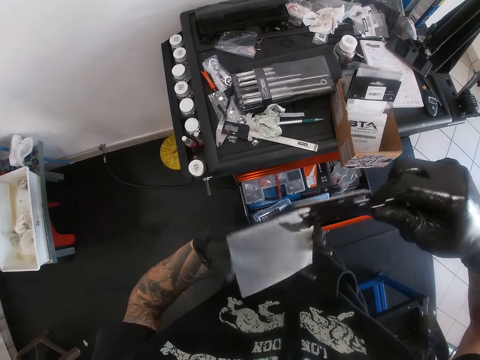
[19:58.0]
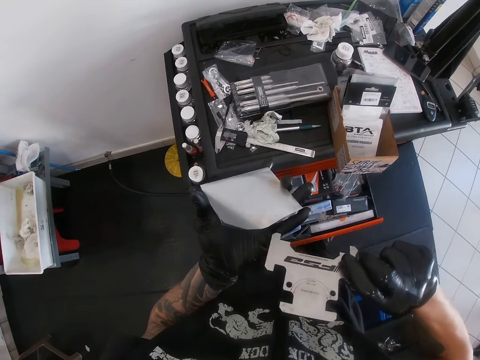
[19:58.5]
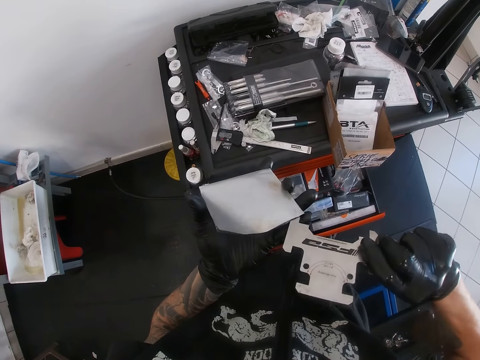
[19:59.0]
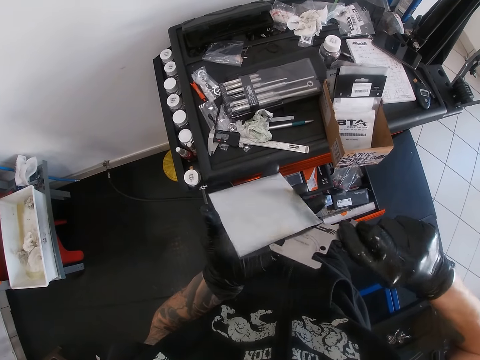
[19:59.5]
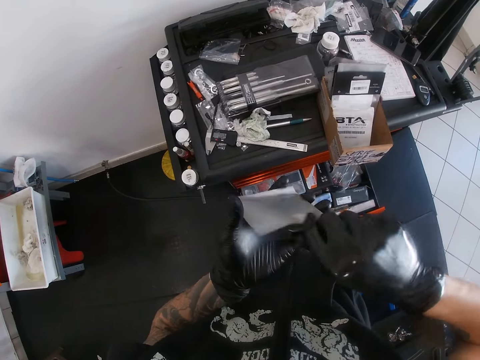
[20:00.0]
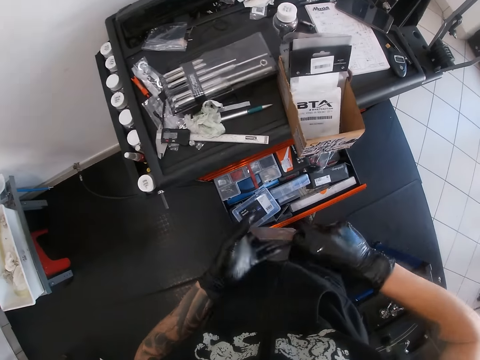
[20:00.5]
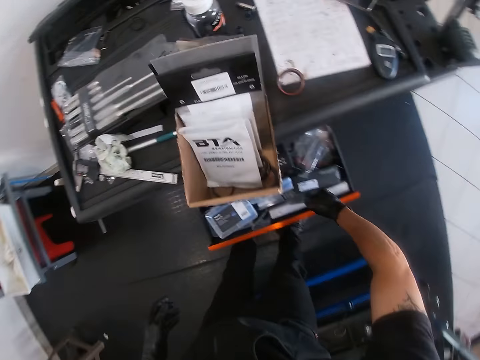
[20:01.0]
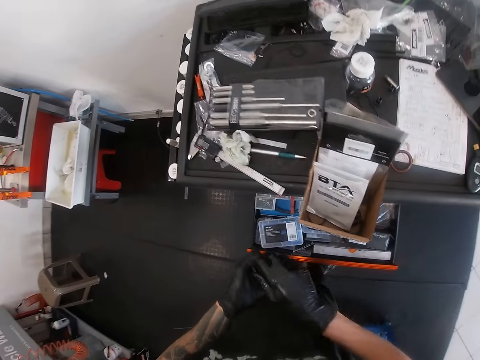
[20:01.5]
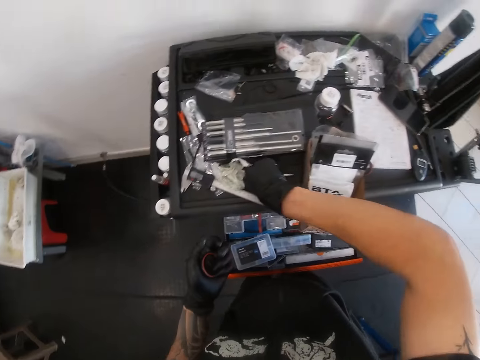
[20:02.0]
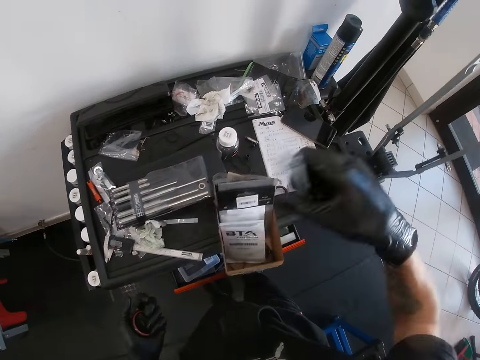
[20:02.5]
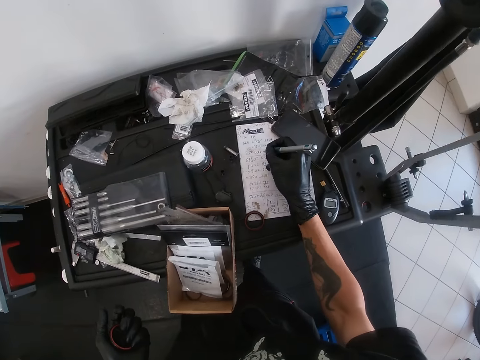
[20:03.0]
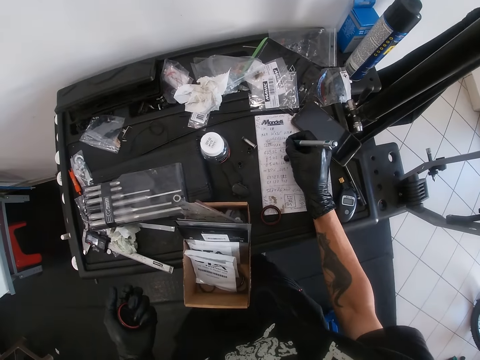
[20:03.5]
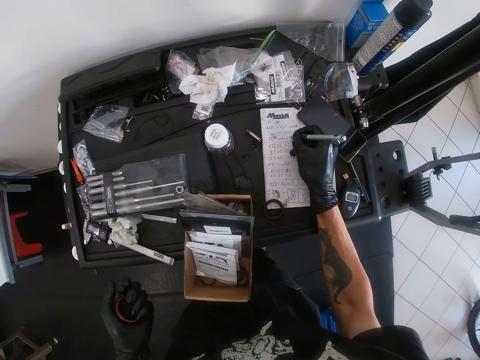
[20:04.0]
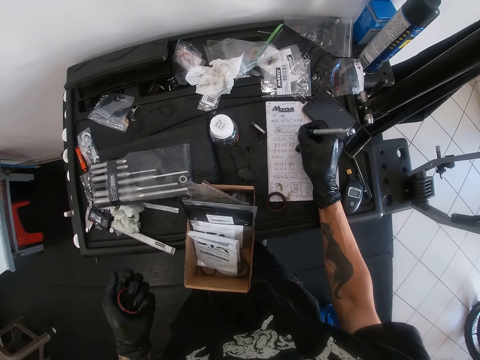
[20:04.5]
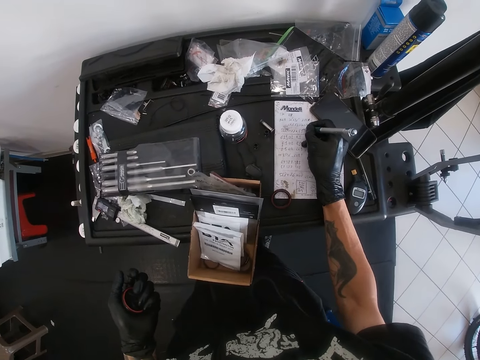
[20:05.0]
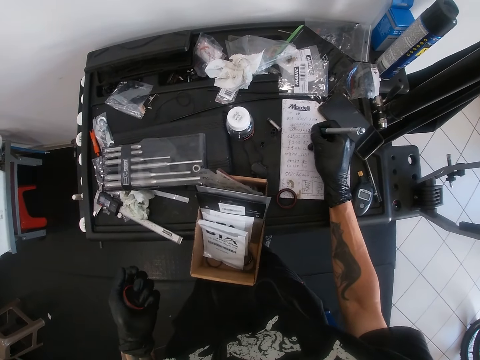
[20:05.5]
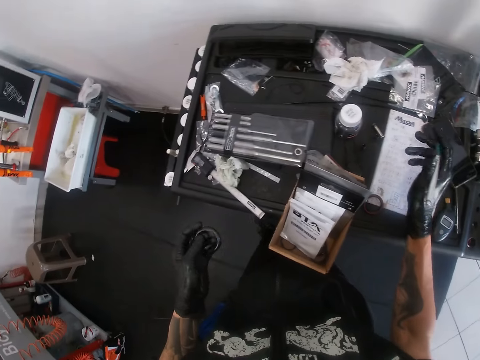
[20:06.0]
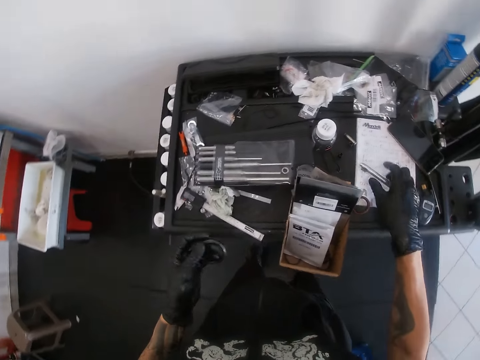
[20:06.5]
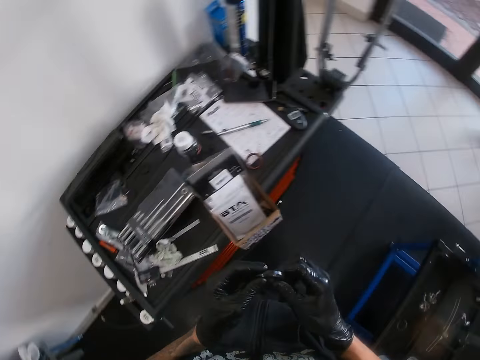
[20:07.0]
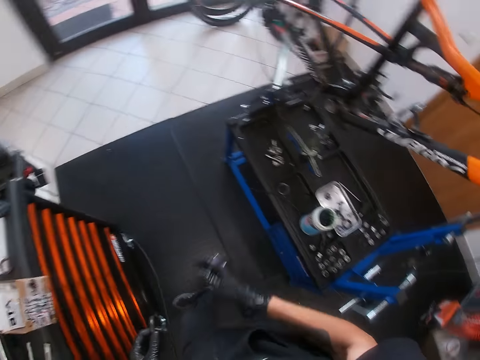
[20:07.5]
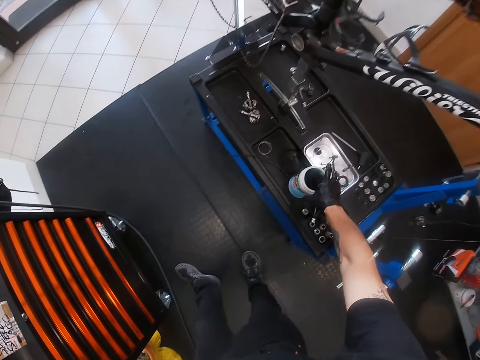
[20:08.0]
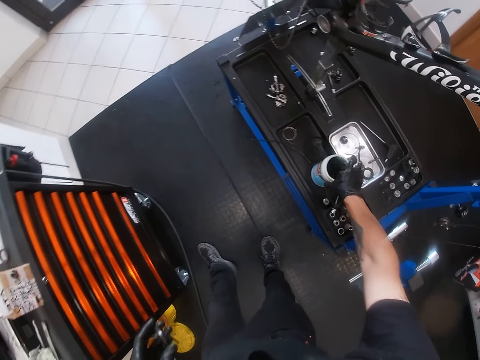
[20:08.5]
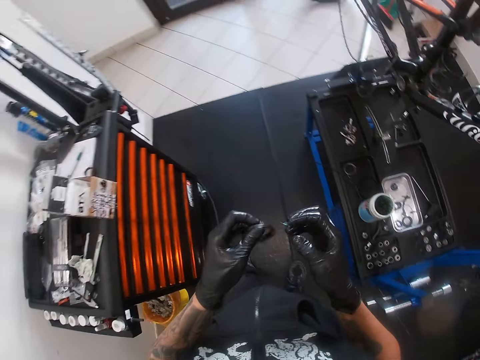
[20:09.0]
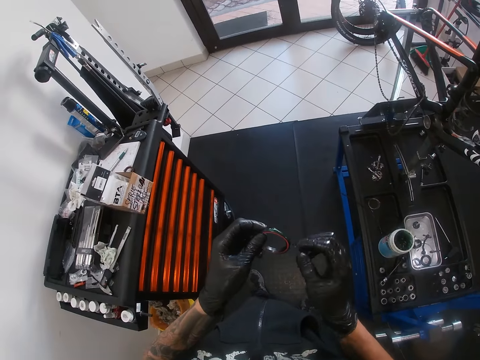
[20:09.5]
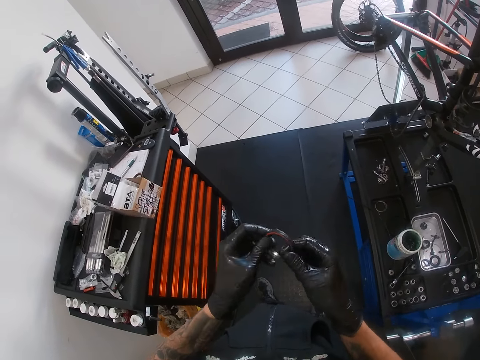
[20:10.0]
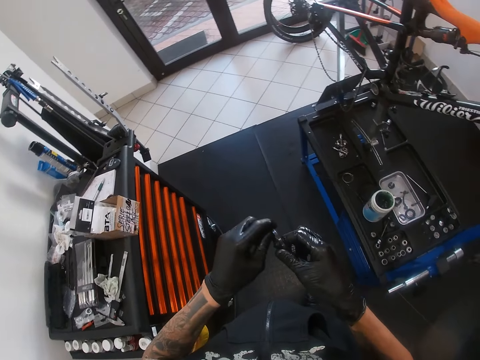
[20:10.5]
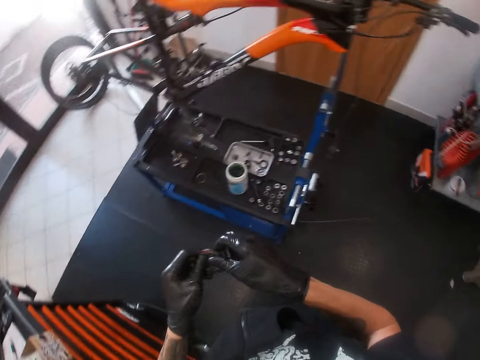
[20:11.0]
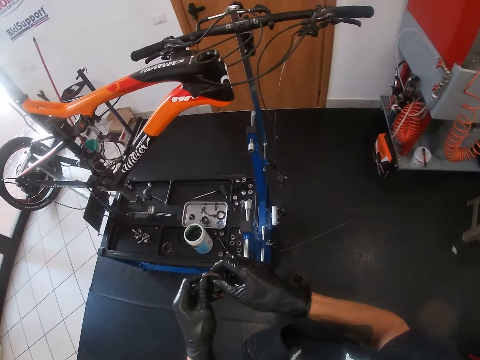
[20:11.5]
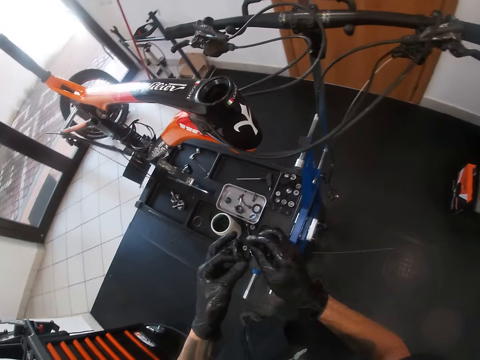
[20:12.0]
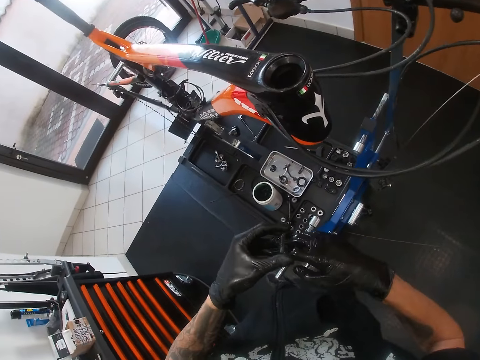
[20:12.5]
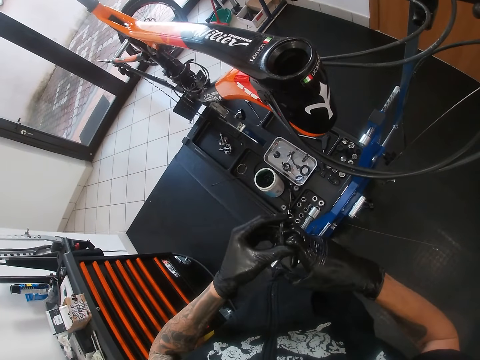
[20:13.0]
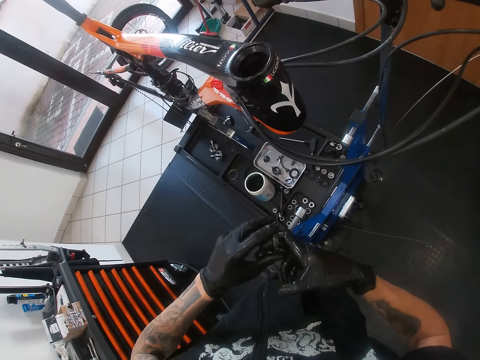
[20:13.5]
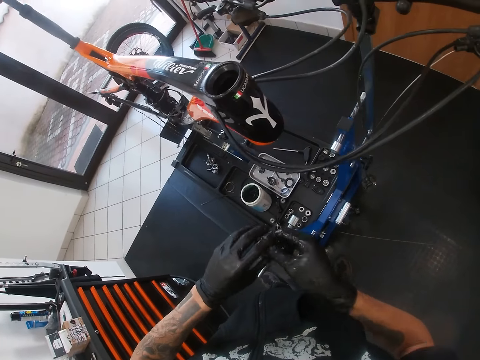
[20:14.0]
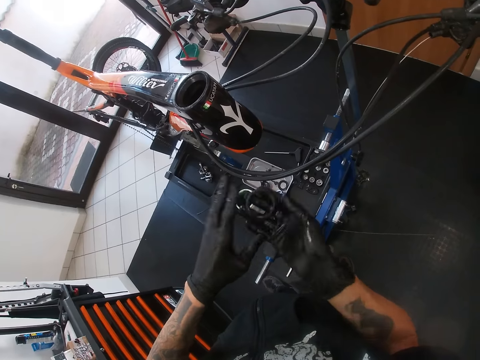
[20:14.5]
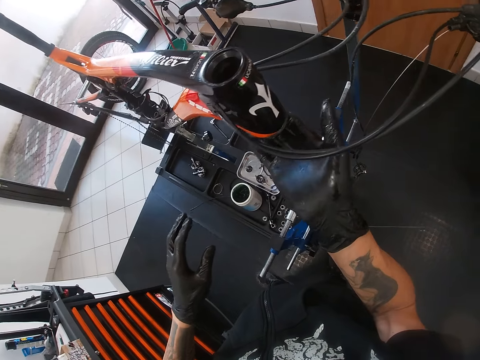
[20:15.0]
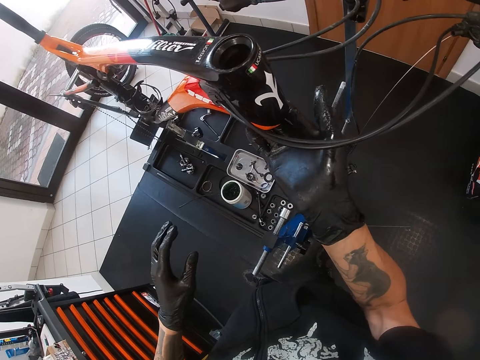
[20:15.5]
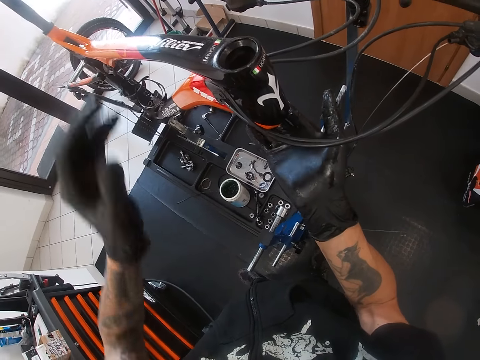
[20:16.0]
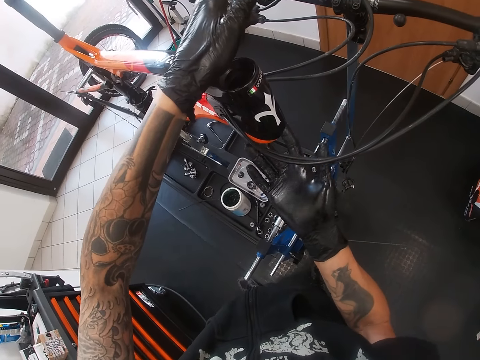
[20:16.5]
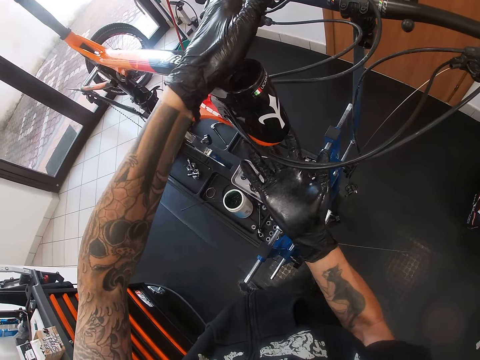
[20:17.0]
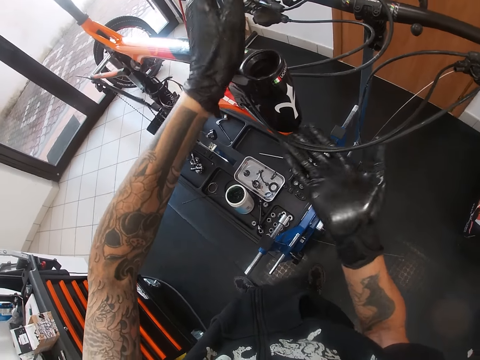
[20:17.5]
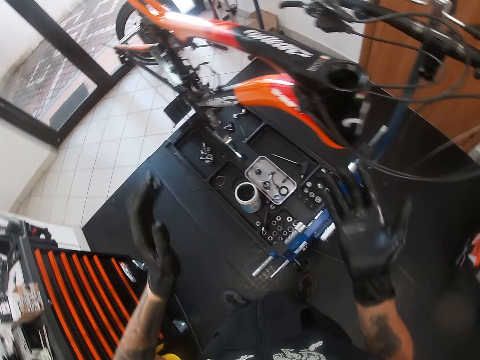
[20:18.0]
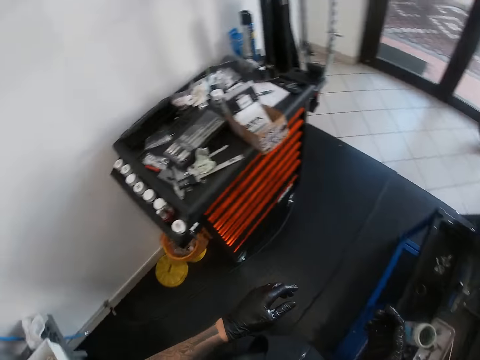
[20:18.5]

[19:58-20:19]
The camera wearer puts the guide tool or gasket in the pack or packet with his right gloved hand. He turns the packet. He puts the gasket in the packet. He holds the gasket packet with his right hand. He puts the guide pack inside the drawer with his right gloved hand. He holds the bearing with his left hand. He picks up the pen on the tool box with his right gloved hand. He records on the book or notebook with the pen in his right gloved hand. He stops to write. He drops the pen on the tool box with his right gloved hand. He holds the bearing with both hands. He stretches his right hand. He takes engine oil with his right gloved hand from a container on a maintenance bench. He rubs the oil on the bearing or headset spacer with his right gloved hand. He puts the bearing in the bicycle hub. He fixes the headset spacer on the bicycle with his right gloved hand. He touches the bicycle with both hands. He removes his hands from the part of the bicycle.

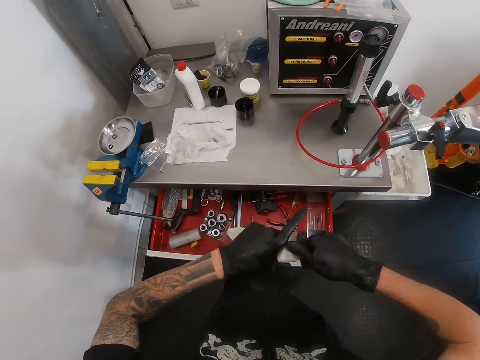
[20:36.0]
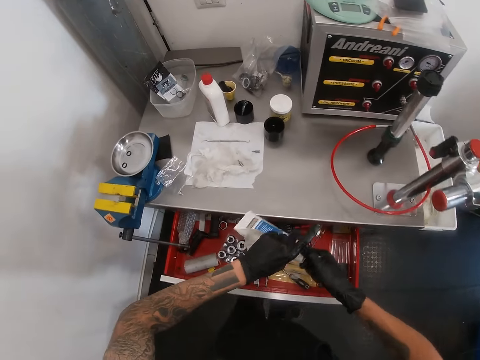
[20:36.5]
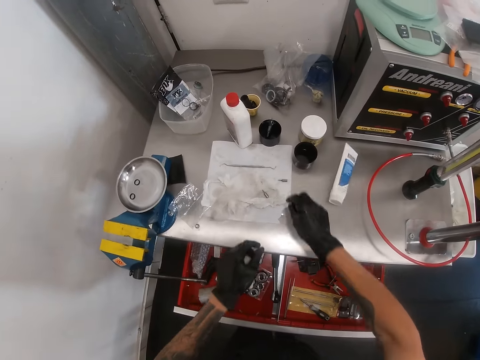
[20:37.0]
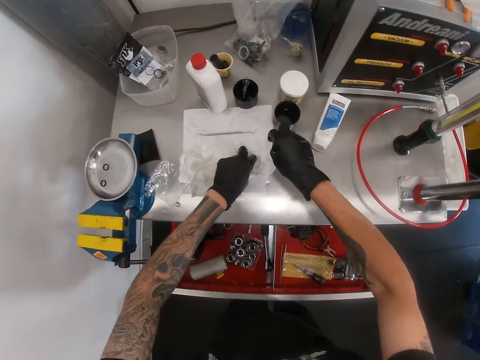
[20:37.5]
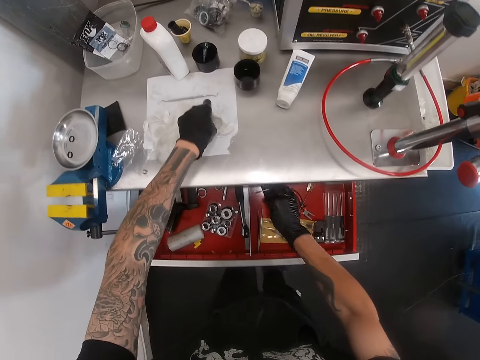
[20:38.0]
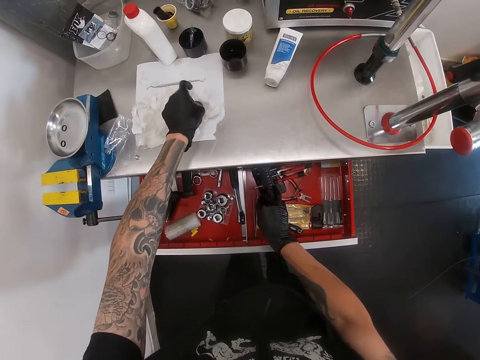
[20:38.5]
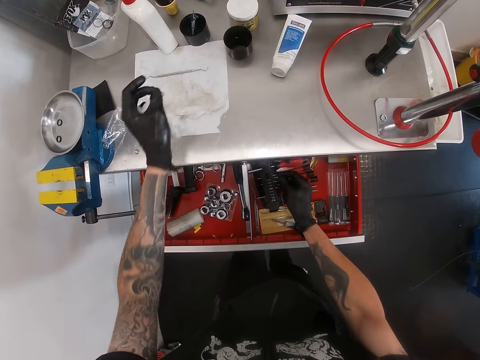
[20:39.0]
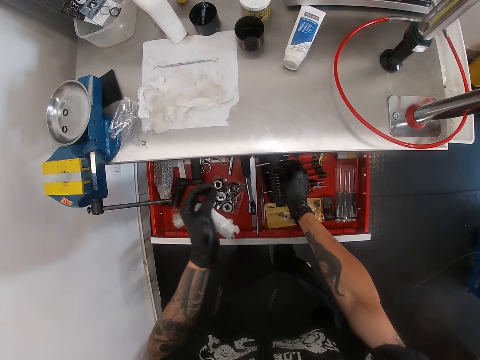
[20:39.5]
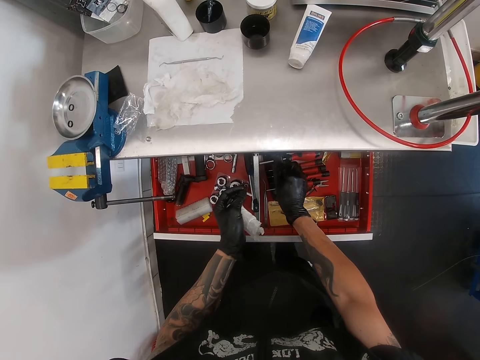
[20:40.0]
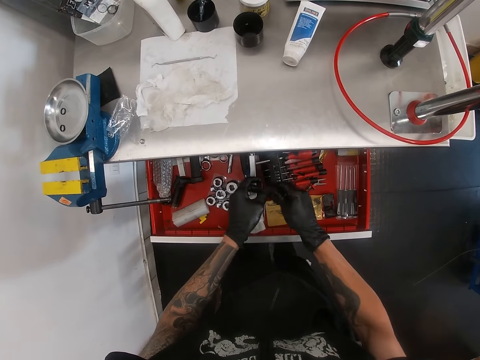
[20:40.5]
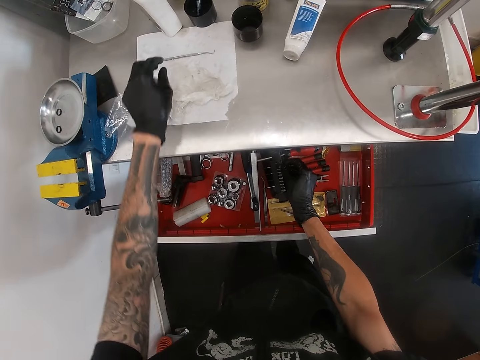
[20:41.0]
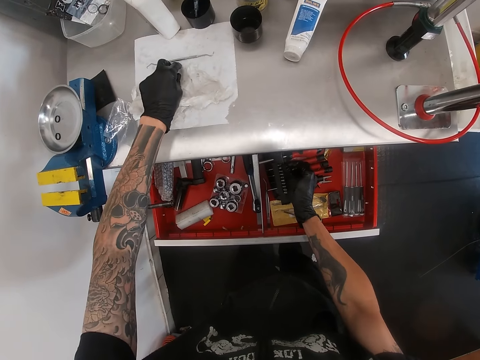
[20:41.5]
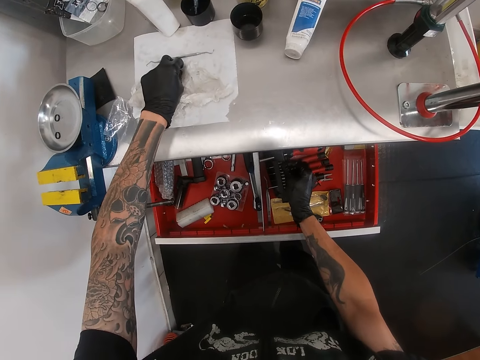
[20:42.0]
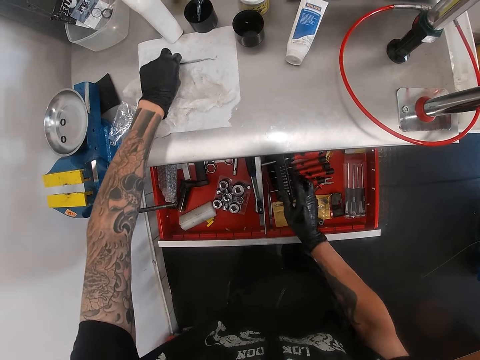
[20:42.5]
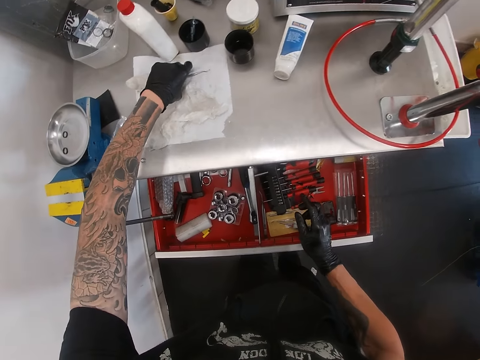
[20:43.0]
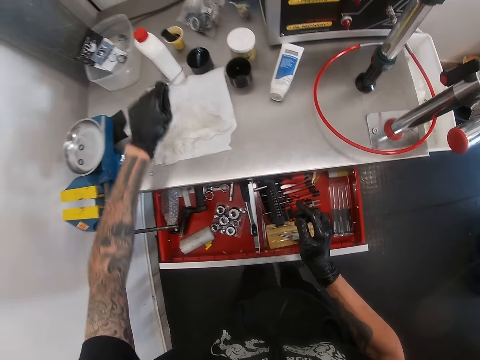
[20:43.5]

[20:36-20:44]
The camera wearer drops the superglue tube on the table with his right gloved hand. He takes a bolt. He drops some bolts from the table inside the drawer with both hands. He takes something. He puts something in the drawer. He picks up a curved screwdriver on the table with his left gloved hand.
